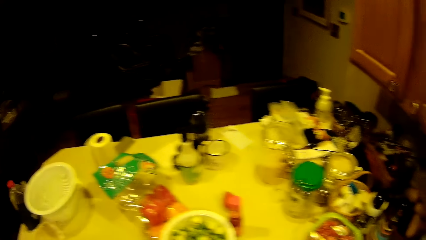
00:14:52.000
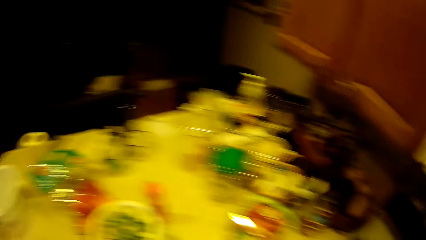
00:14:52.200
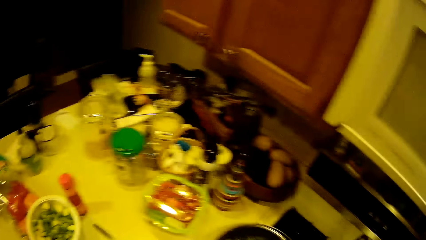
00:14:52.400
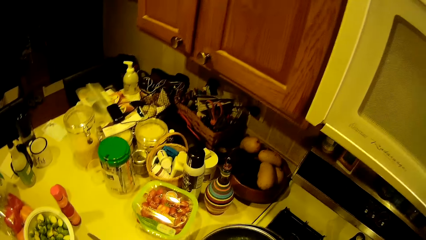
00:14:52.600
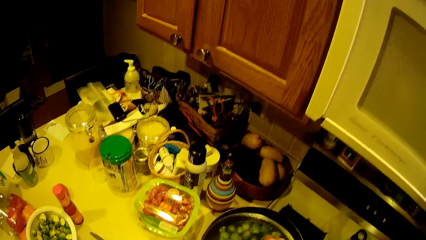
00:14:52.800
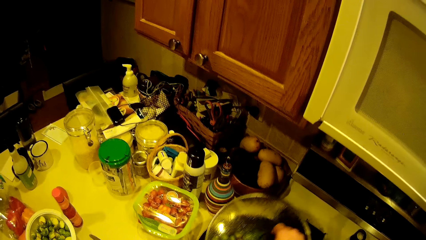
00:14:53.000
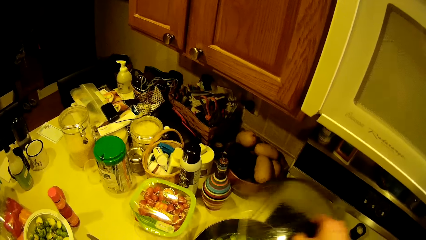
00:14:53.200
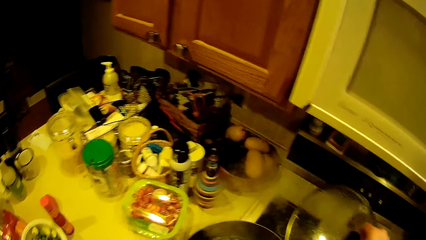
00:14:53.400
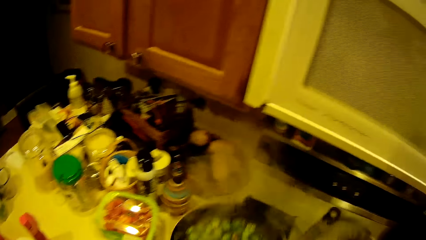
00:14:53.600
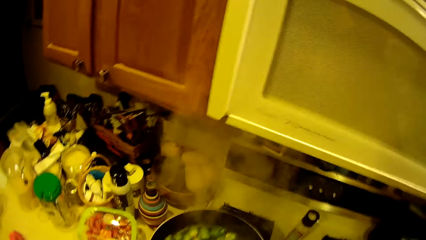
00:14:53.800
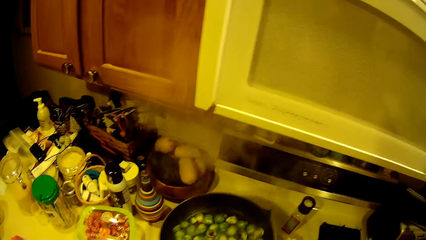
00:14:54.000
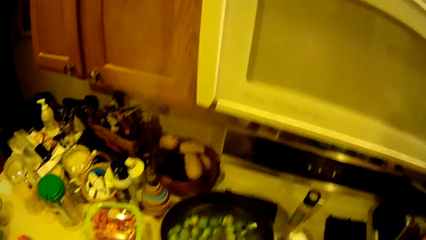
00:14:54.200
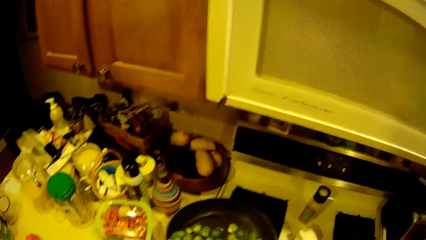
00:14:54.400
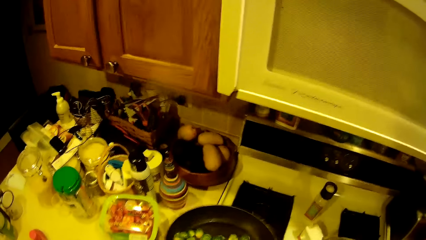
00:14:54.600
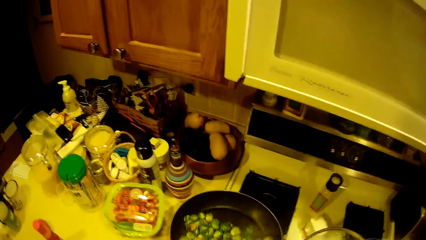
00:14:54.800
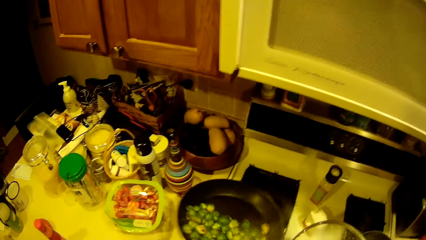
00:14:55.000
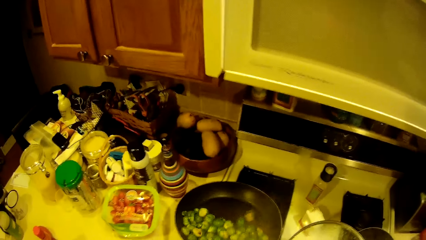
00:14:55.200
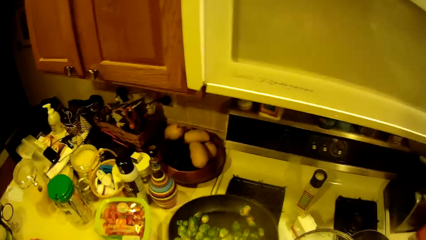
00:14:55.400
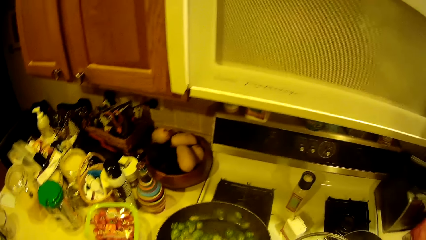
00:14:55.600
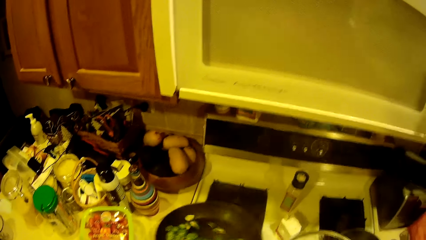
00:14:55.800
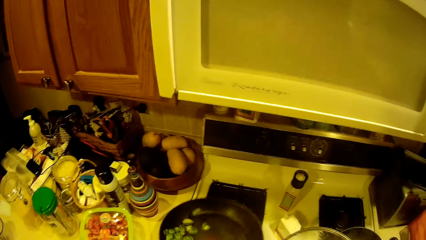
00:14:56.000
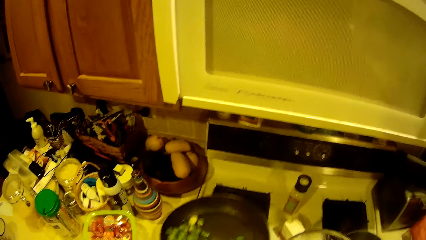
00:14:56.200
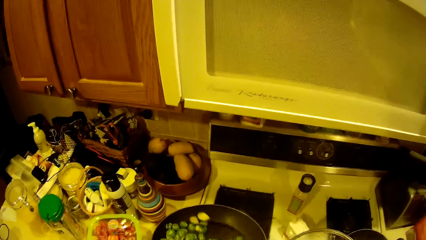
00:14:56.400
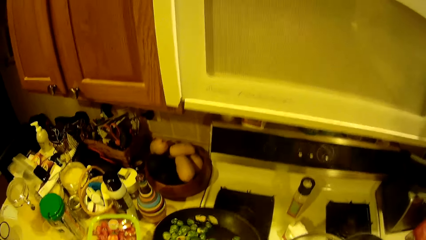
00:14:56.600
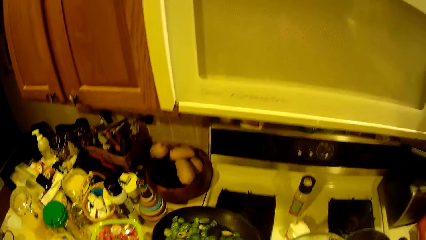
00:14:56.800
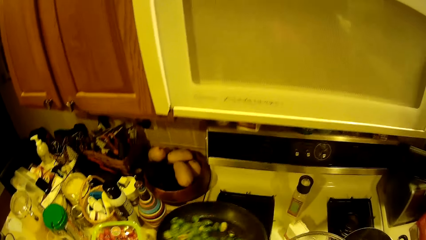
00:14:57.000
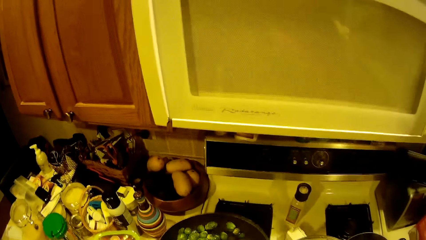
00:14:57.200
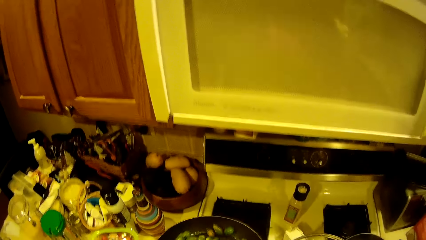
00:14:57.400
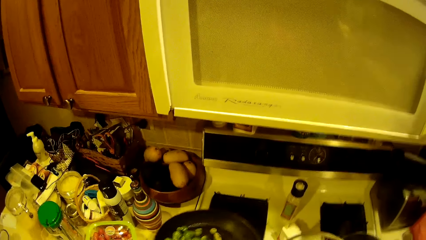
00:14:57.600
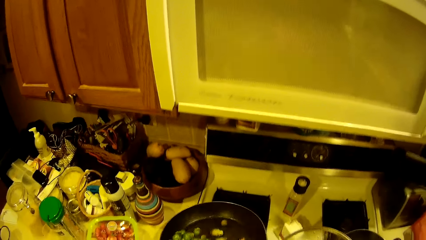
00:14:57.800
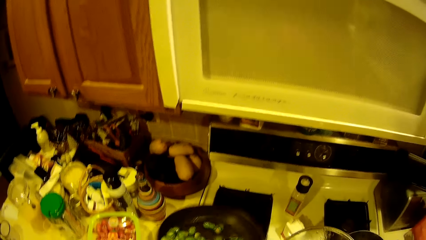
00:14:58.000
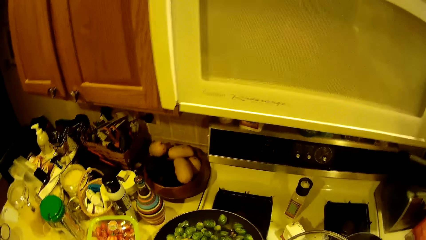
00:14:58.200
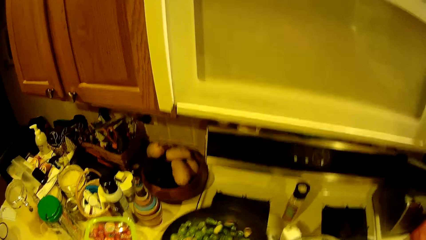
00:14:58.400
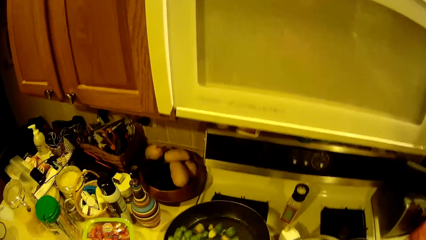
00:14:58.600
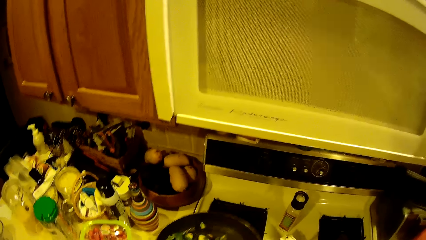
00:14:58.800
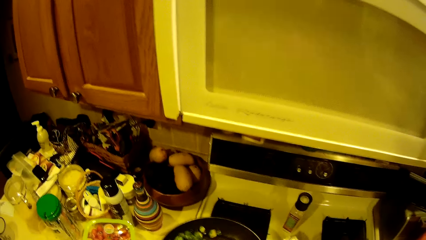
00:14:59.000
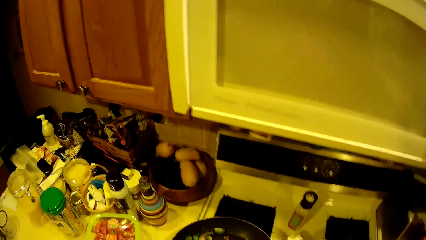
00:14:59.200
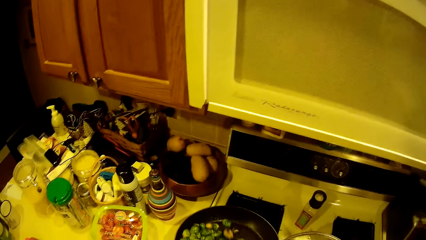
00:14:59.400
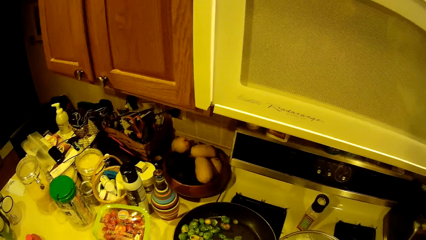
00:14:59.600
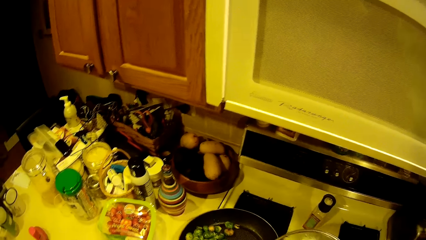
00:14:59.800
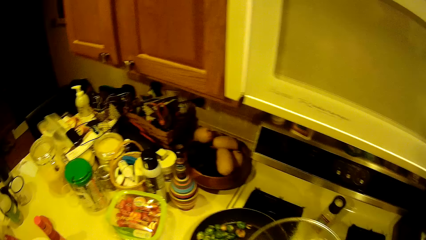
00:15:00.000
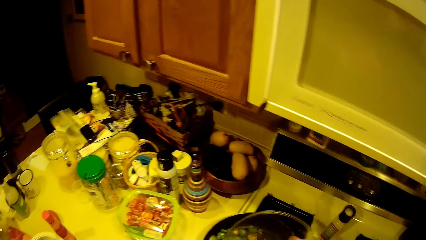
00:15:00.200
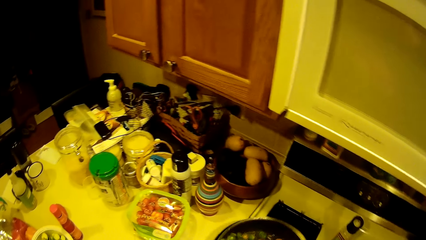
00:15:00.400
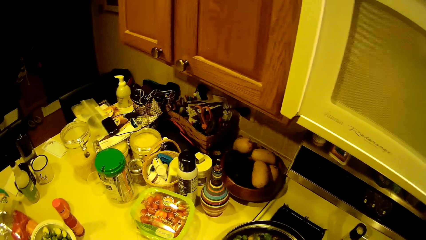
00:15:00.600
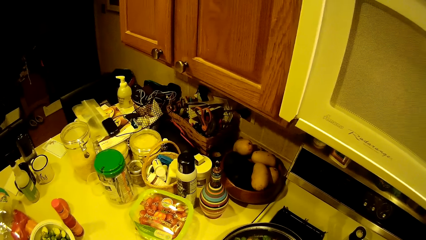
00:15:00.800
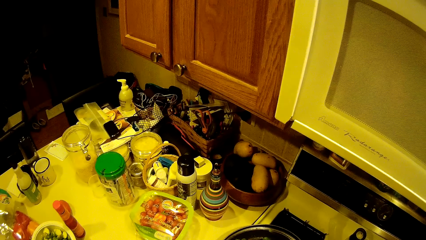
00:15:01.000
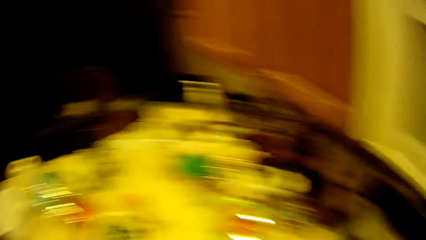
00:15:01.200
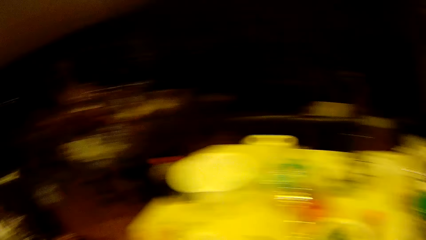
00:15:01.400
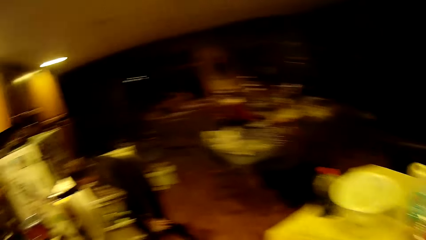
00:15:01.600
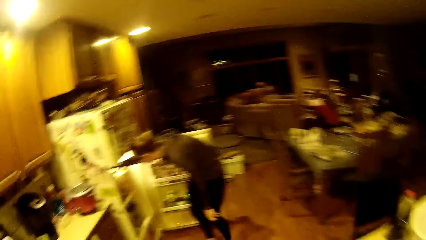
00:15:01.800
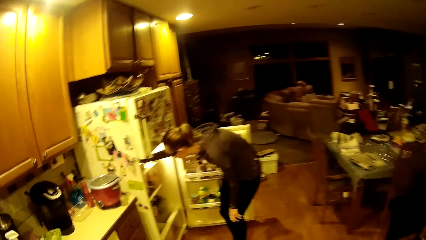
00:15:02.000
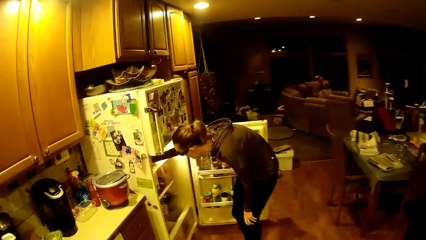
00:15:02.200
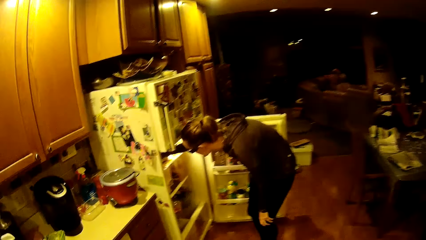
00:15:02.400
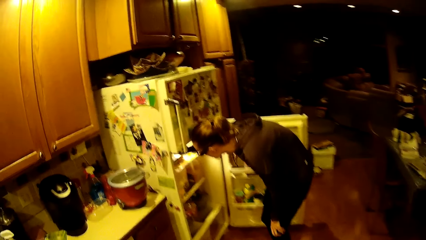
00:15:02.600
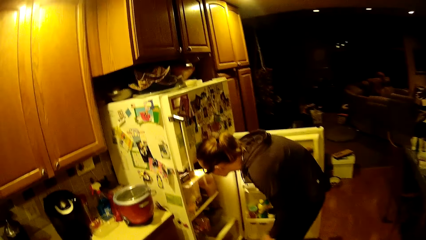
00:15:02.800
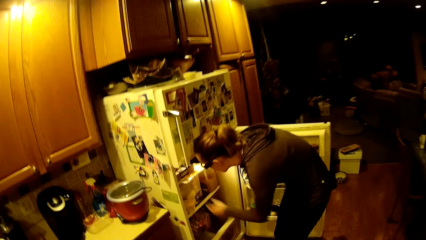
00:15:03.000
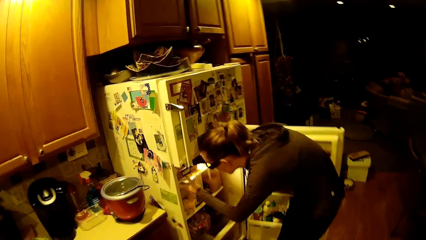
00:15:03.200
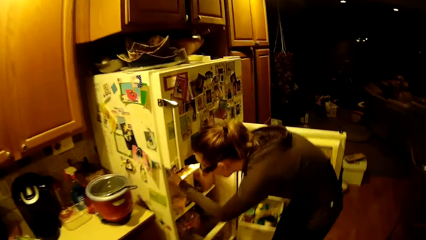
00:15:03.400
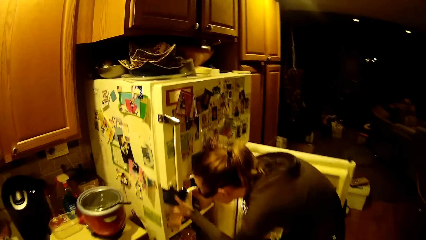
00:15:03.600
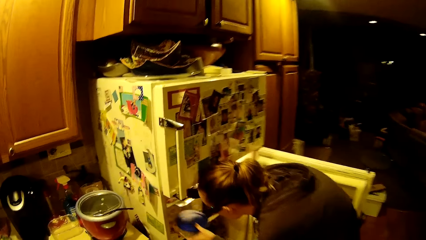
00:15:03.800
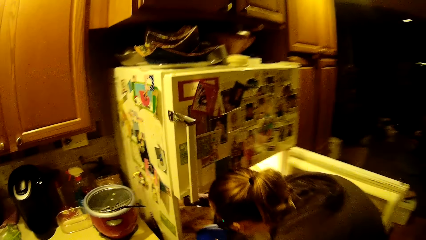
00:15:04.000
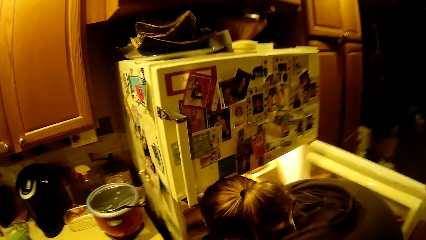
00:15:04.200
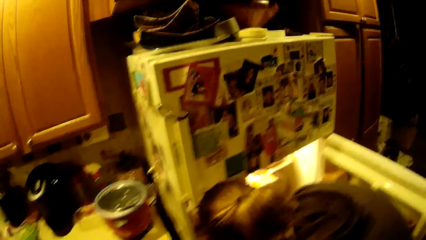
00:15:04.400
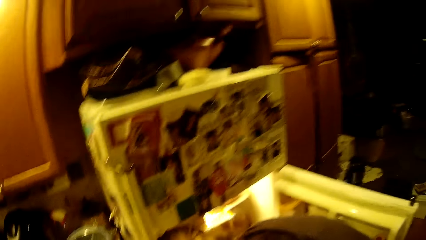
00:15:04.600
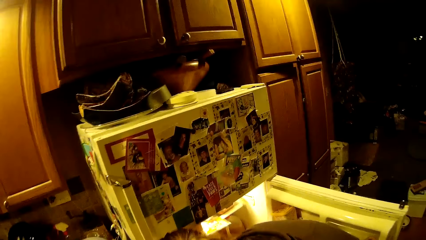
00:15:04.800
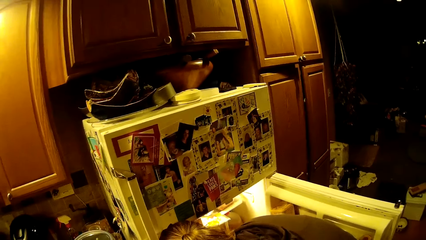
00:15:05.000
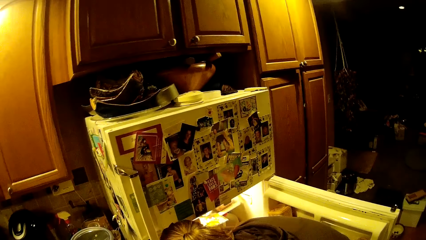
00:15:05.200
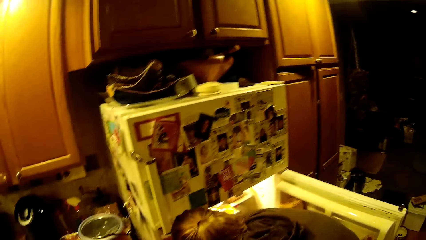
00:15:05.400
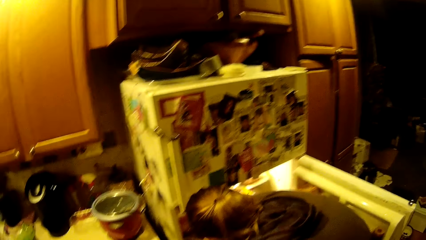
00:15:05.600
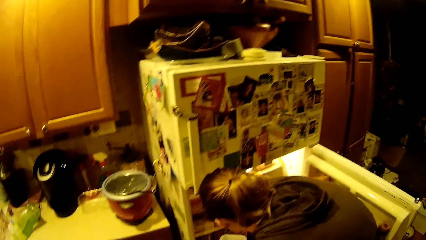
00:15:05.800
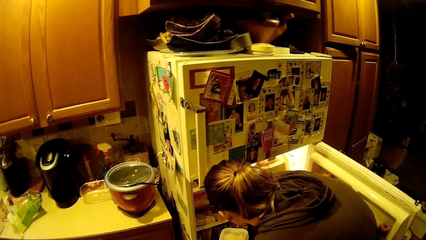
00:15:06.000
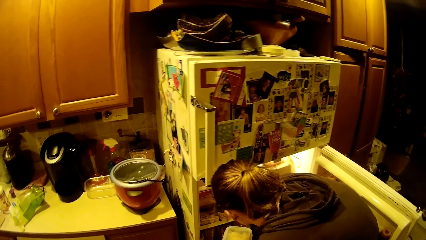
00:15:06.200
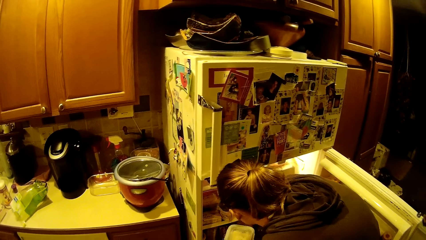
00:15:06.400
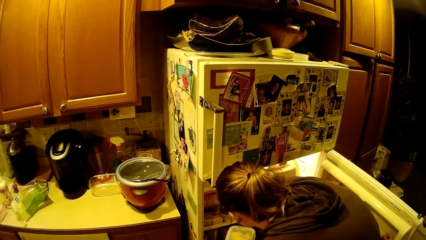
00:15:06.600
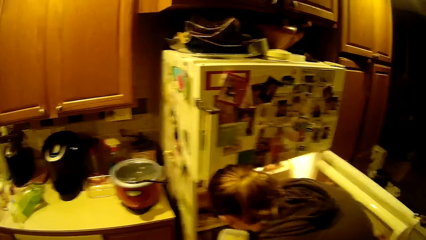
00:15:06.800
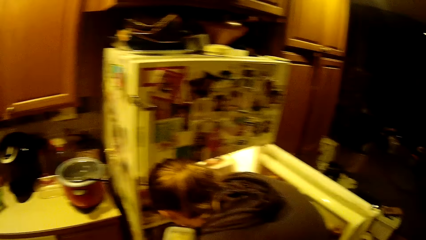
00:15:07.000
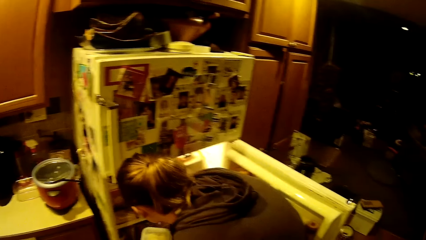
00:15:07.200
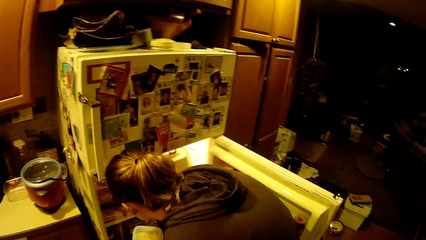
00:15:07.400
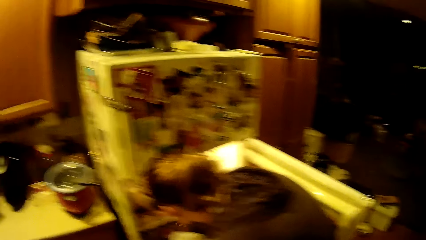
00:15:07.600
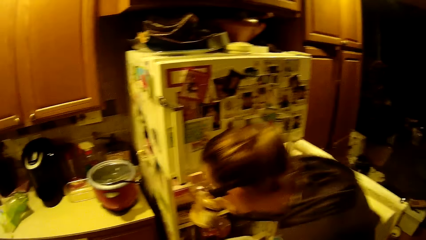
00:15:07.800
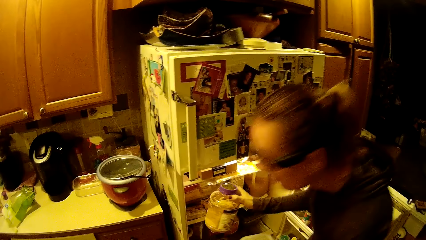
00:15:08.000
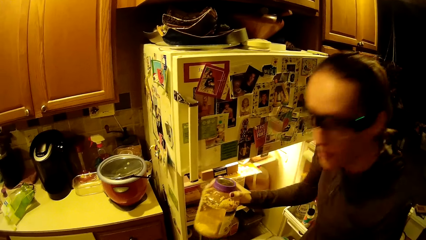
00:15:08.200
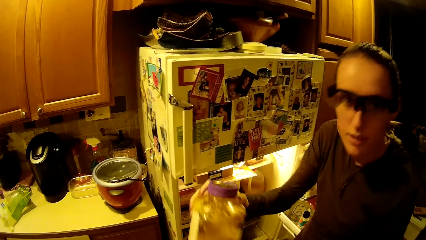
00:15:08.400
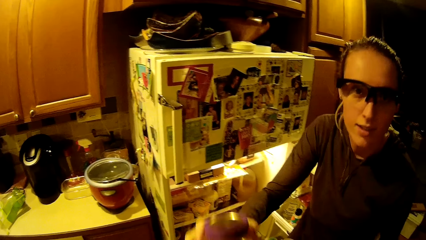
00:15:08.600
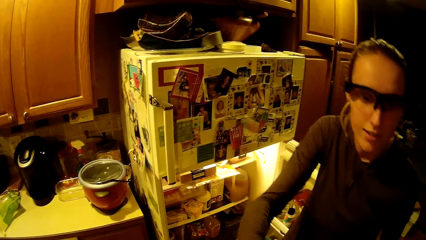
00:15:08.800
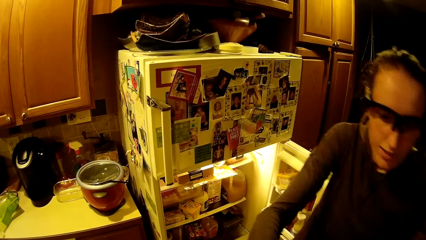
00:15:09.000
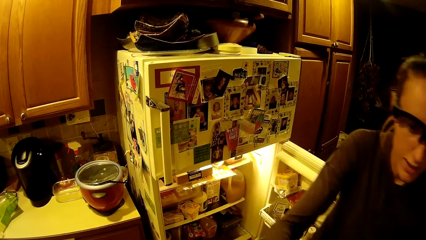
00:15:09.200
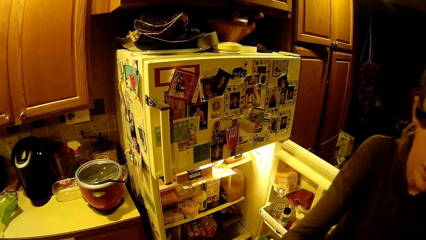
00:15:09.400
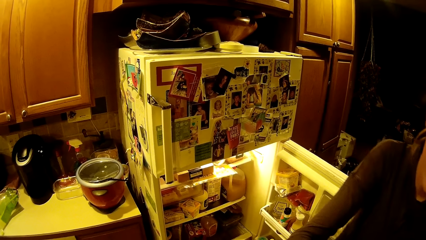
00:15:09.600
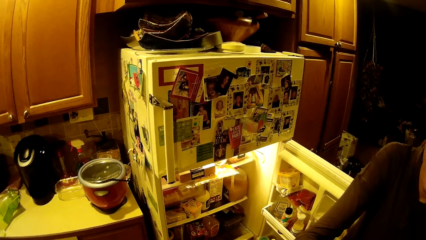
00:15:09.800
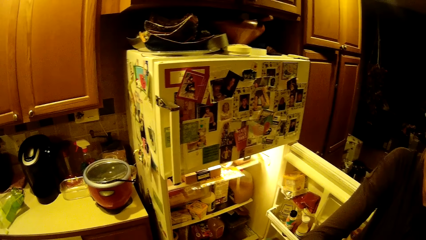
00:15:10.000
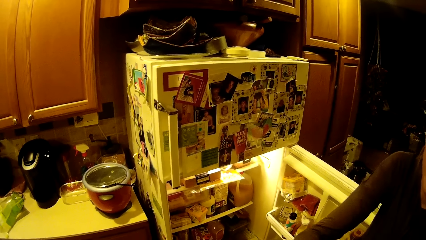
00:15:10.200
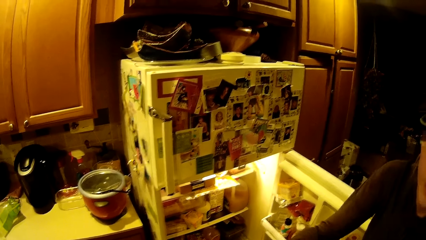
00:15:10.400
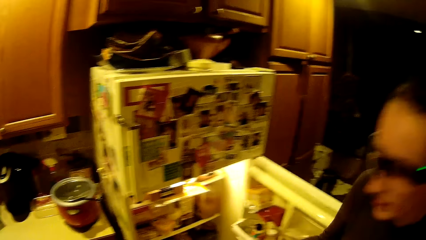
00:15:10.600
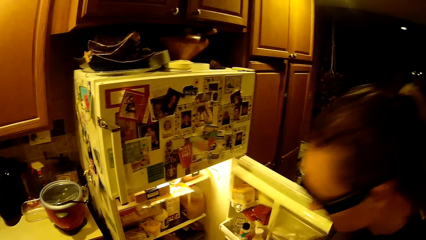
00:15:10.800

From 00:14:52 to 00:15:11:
The camera wearer takes off the cover of the fry pan. A woman picks out a lid from the pan. The camera wearer shakes the fry pan. The woman shakes the pan. The camera wearer drops the fry pan on the gas stove. The woman covers the pan with the lid. The camera wearer looks into the fridge. The woman takes a container from the refrigerator. The camera wearer picks out a container from the fridge. The woman takes another container from the refrigerator. The camera wearer picks out a bottle from the fridge. The woman passes the container to the camera wearer.
